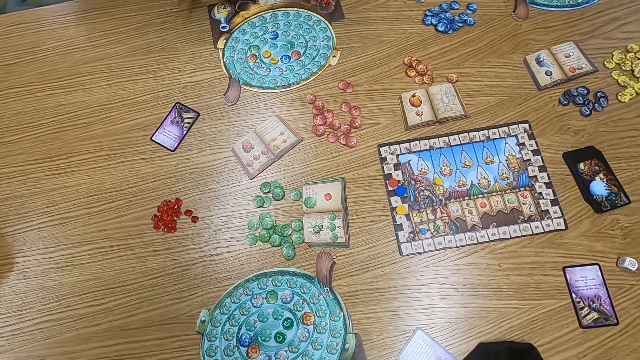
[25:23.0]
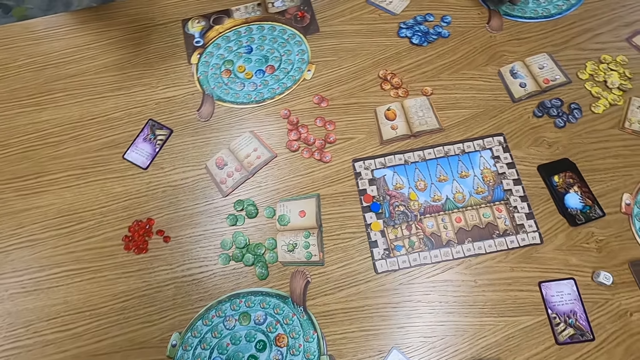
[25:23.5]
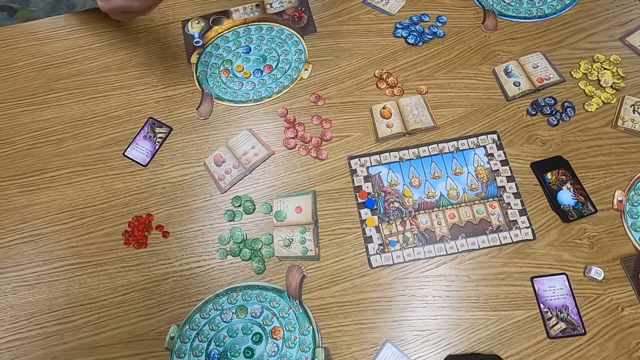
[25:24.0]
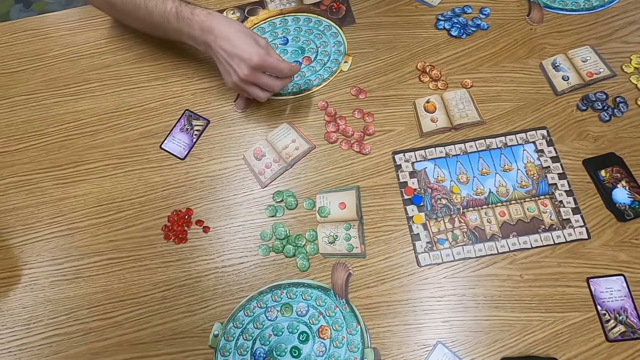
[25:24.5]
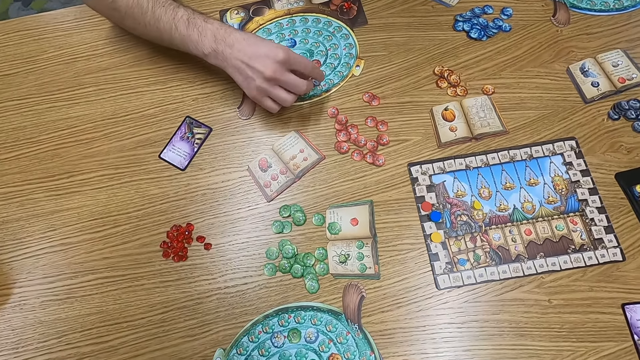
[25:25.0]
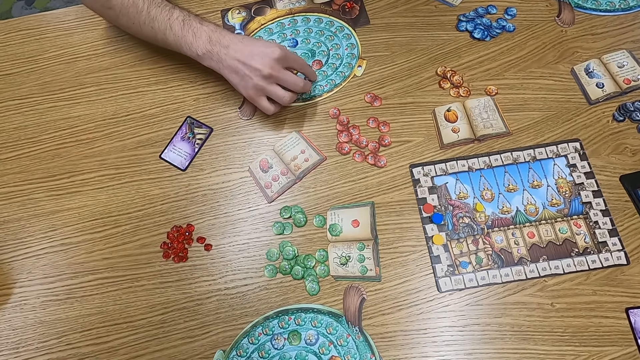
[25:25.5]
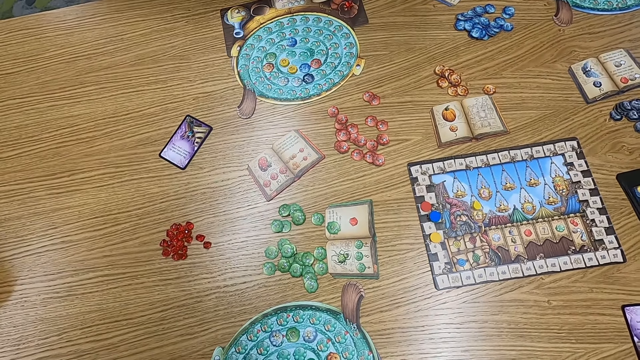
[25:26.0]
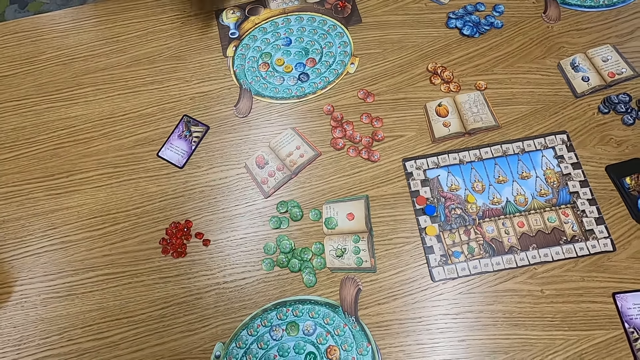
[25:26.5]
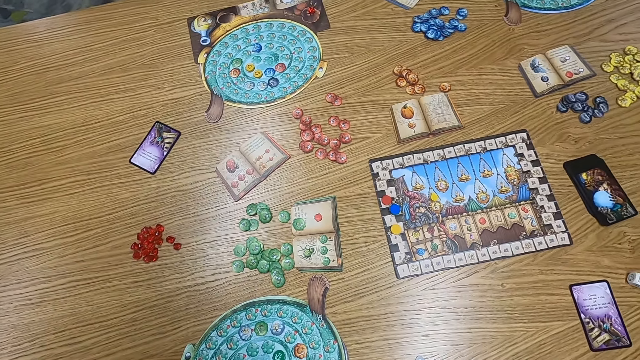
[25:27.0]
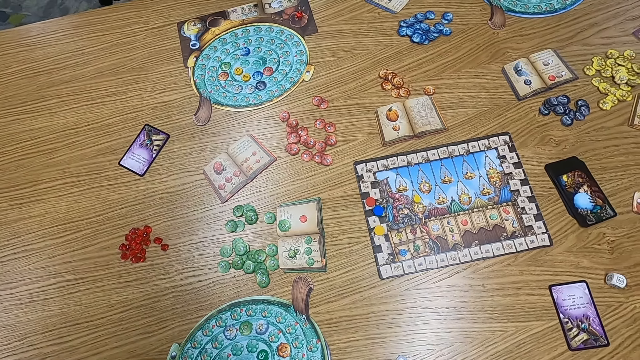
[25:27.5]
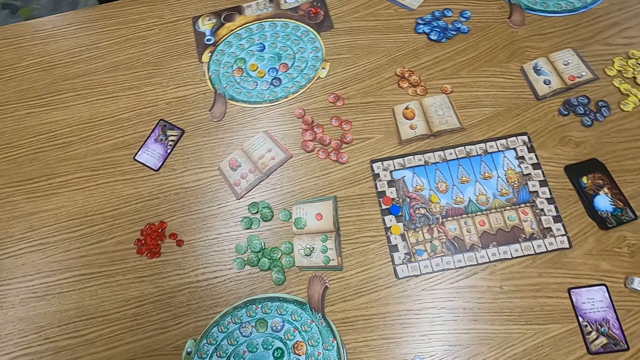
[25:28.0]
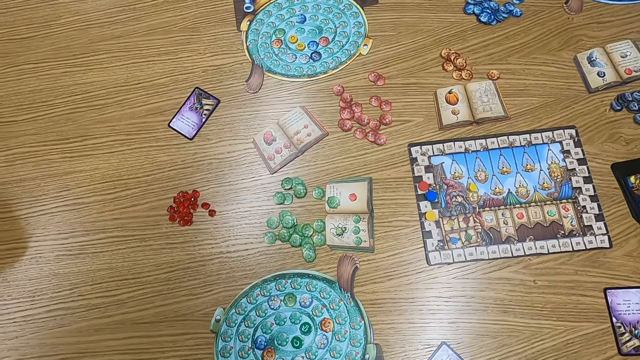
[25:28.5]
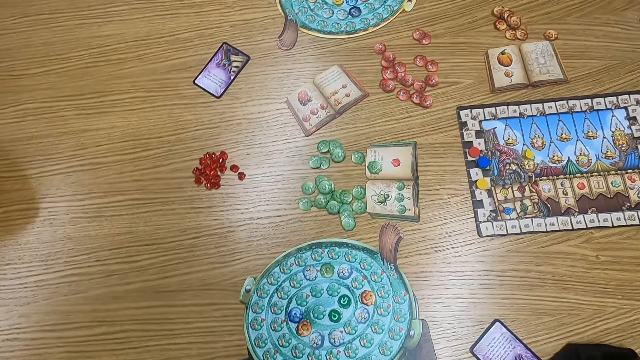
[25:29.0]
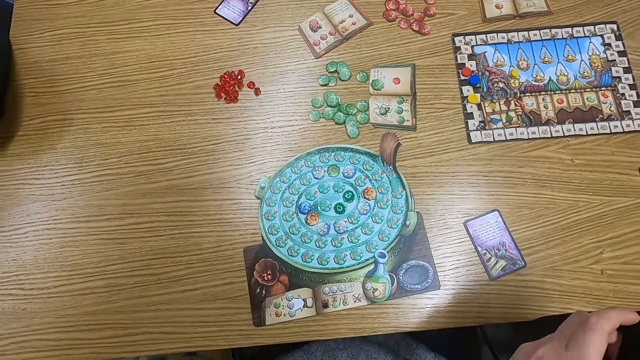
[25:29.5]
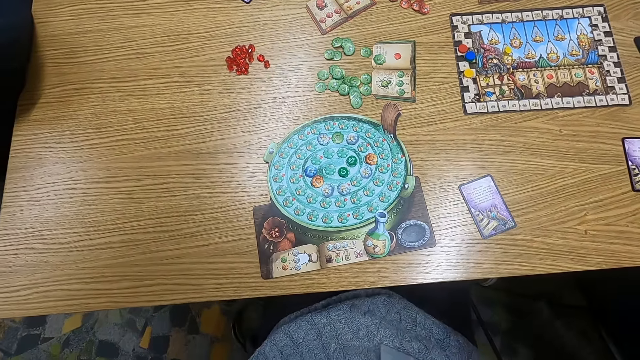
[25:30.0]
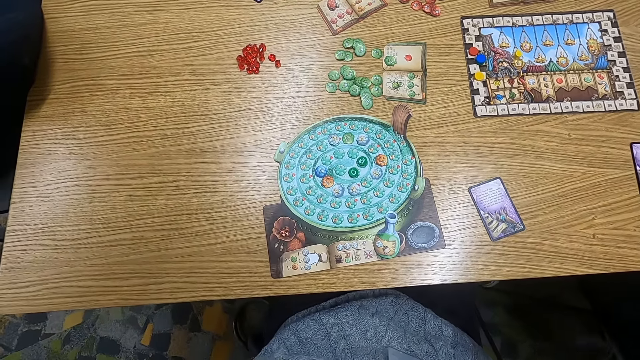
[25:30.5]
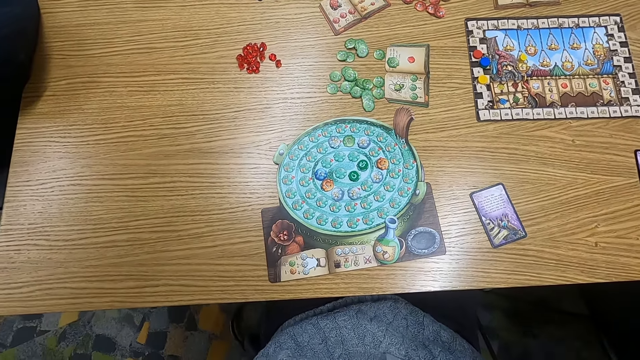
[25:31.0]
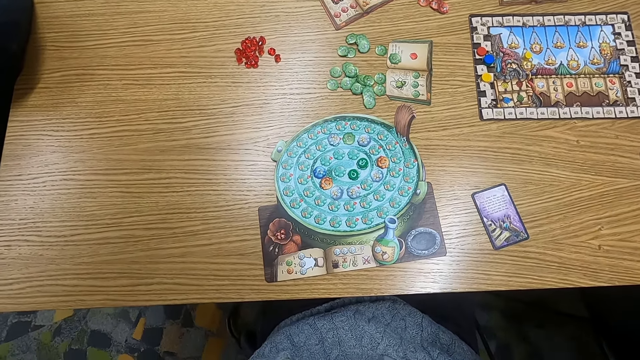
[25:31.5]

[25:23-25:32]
A man puts a point token on the table. The camera wearer turns to the side.

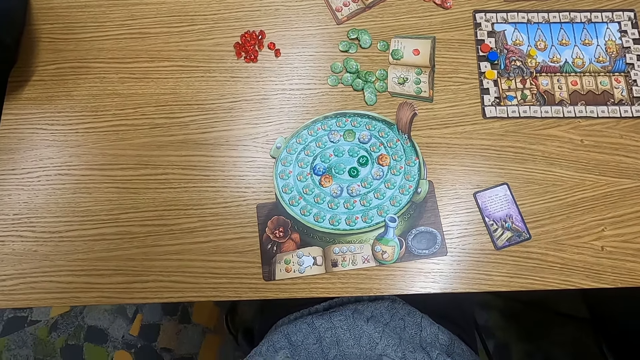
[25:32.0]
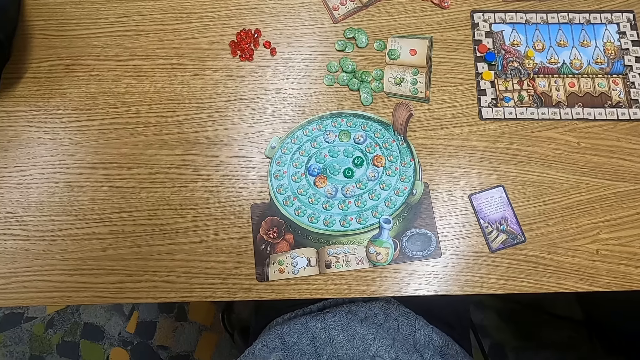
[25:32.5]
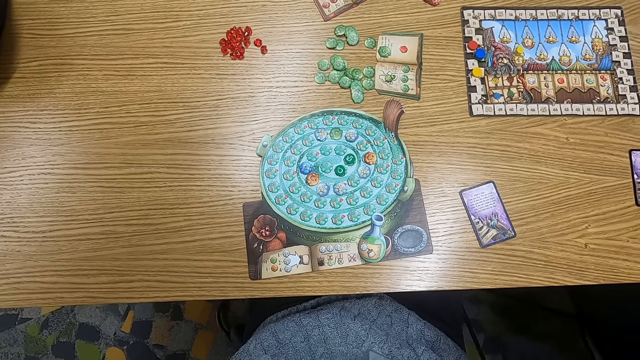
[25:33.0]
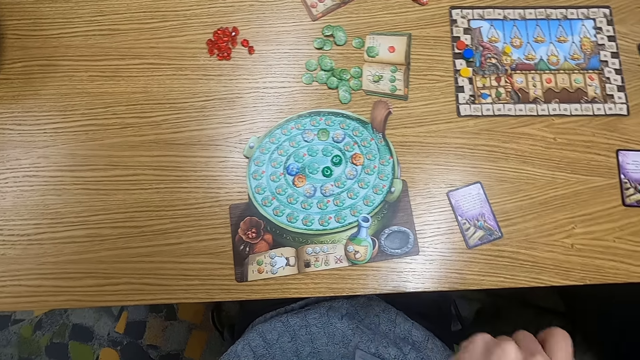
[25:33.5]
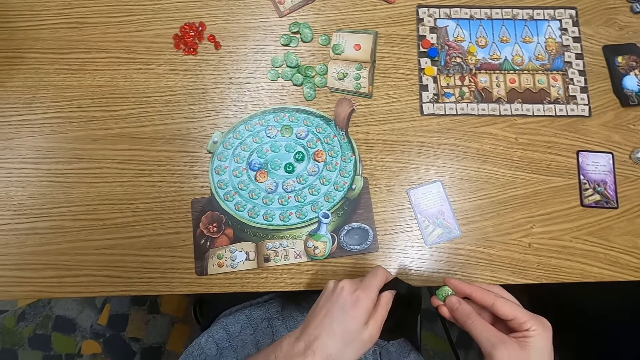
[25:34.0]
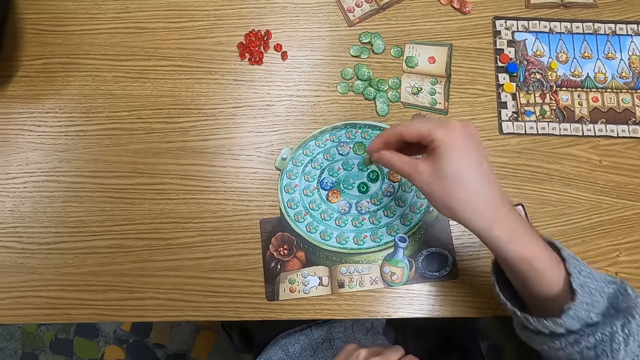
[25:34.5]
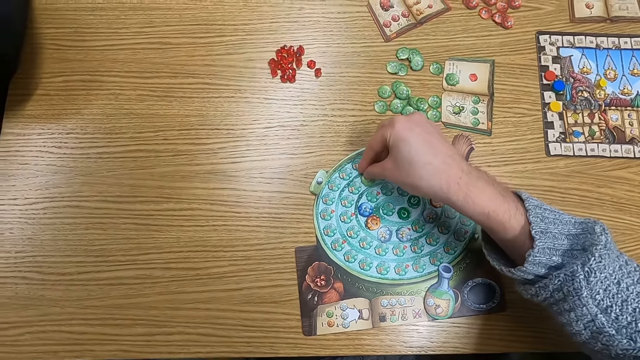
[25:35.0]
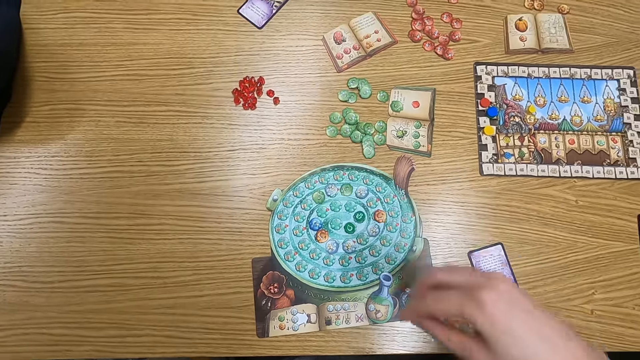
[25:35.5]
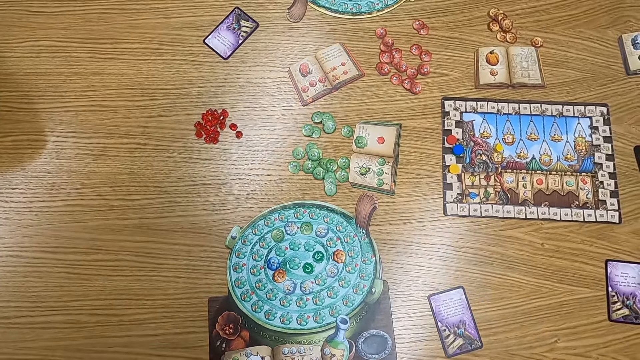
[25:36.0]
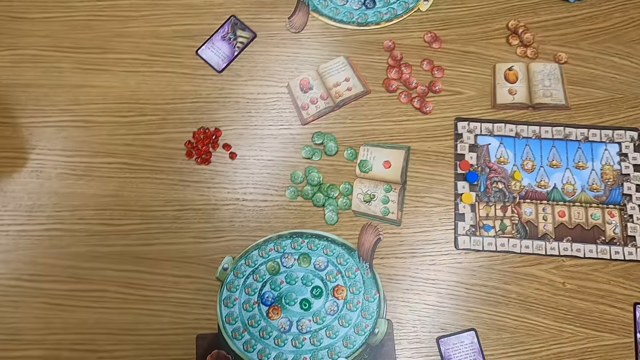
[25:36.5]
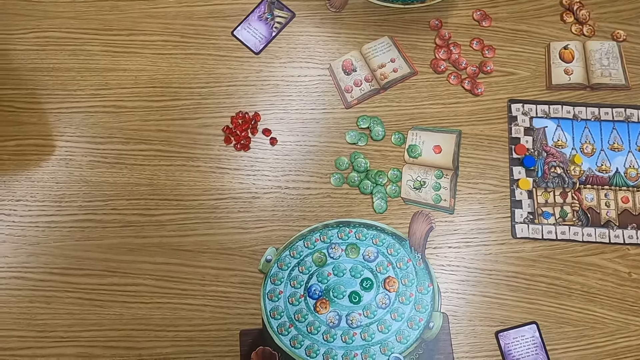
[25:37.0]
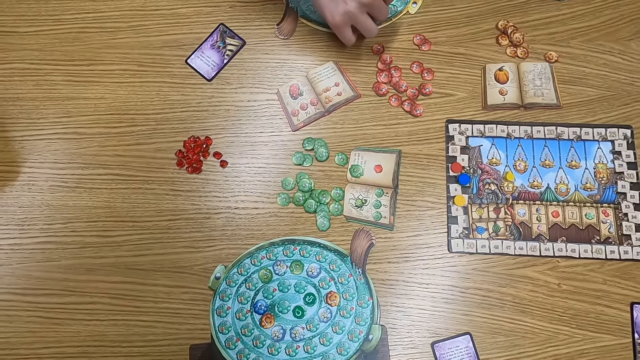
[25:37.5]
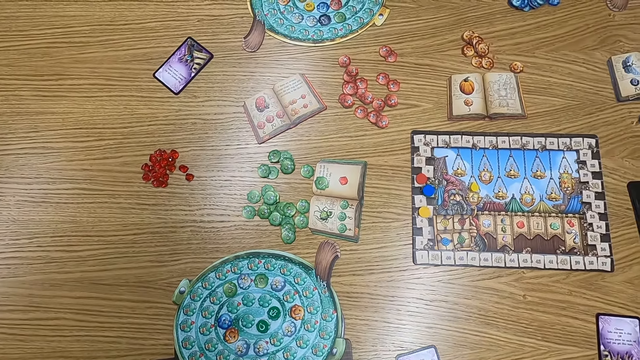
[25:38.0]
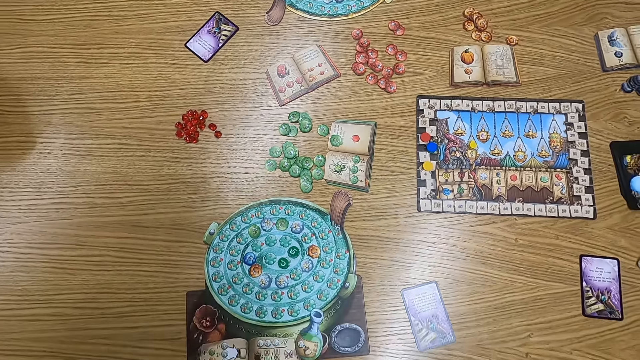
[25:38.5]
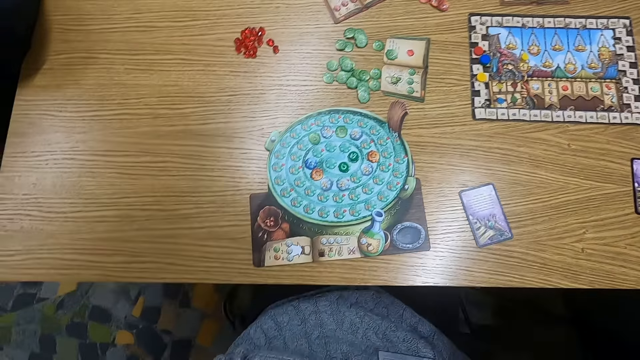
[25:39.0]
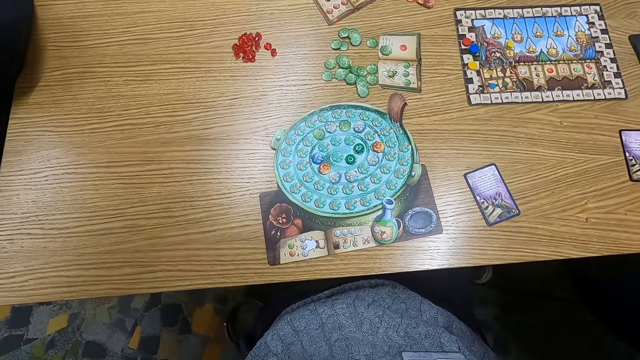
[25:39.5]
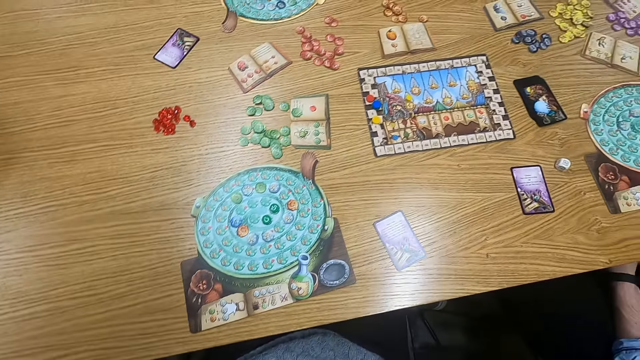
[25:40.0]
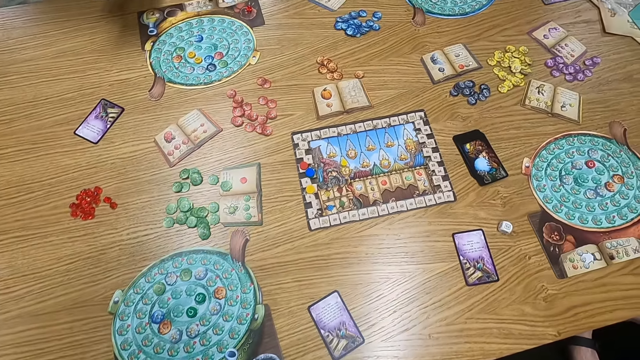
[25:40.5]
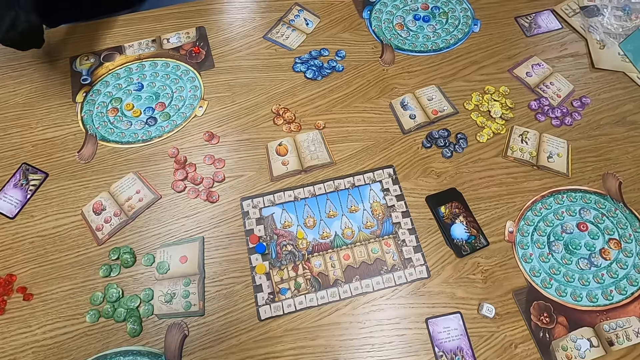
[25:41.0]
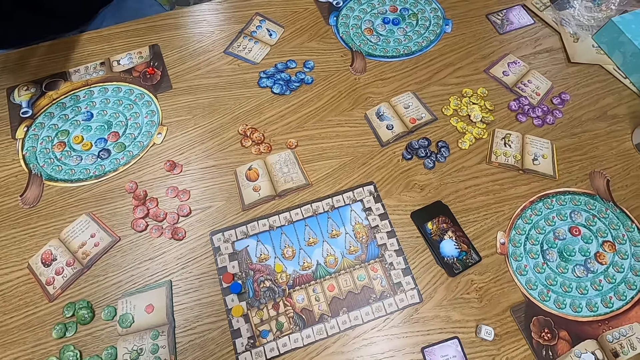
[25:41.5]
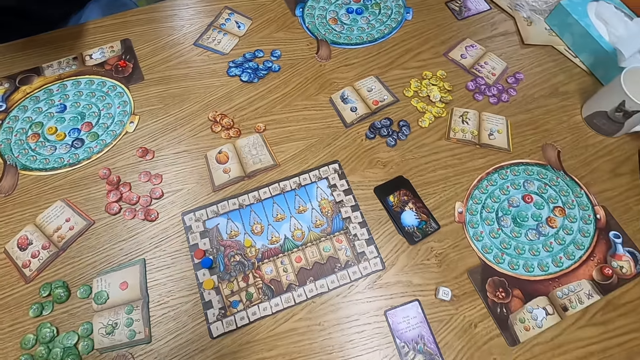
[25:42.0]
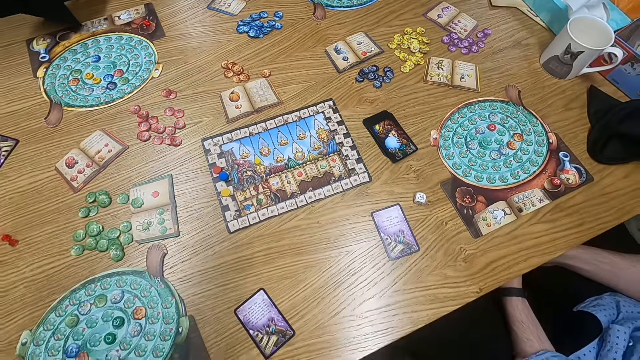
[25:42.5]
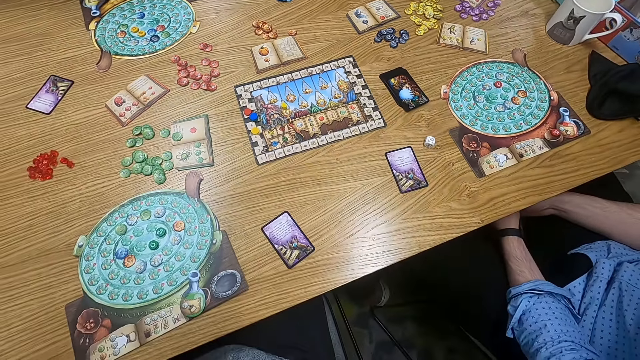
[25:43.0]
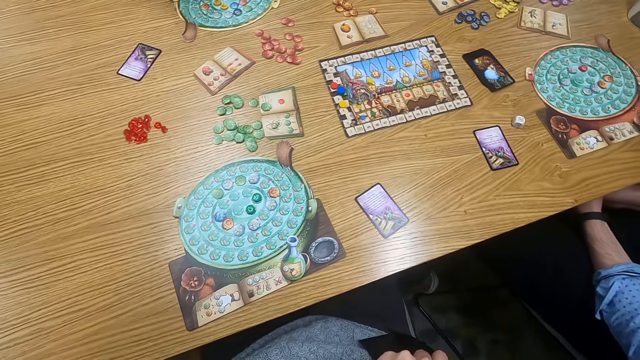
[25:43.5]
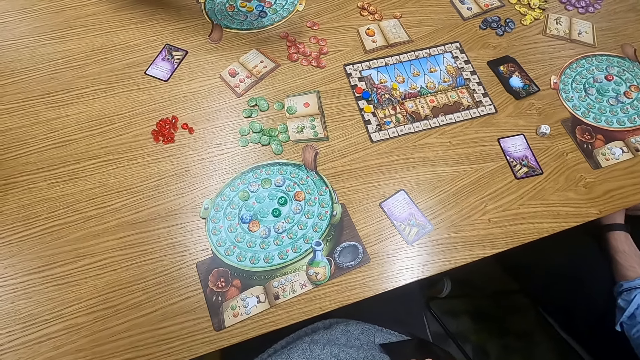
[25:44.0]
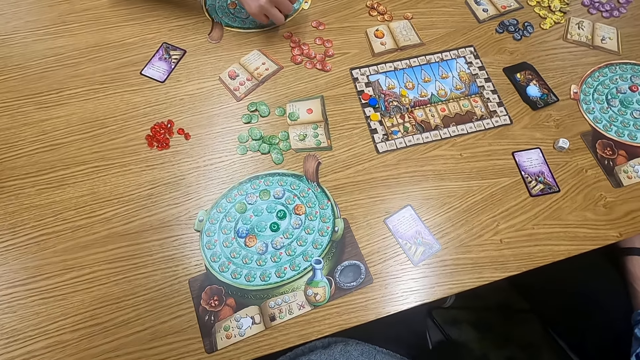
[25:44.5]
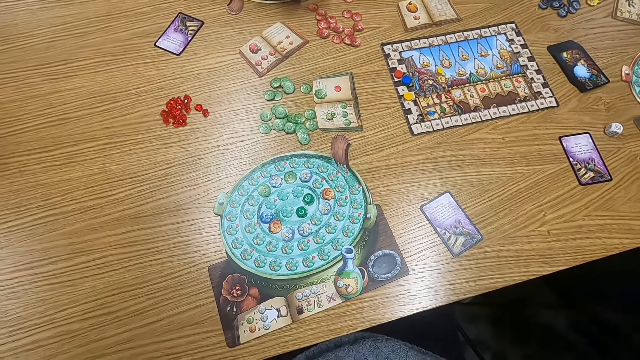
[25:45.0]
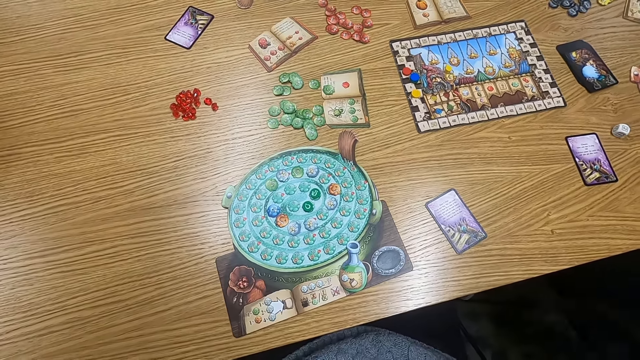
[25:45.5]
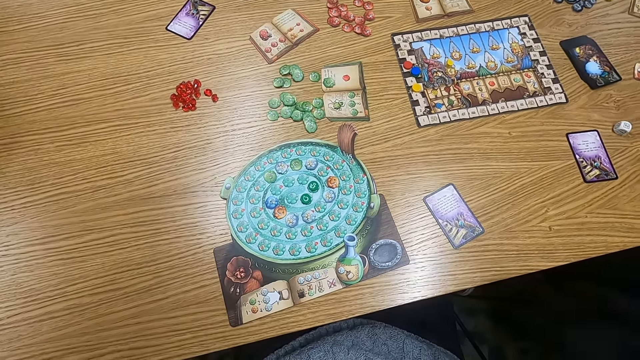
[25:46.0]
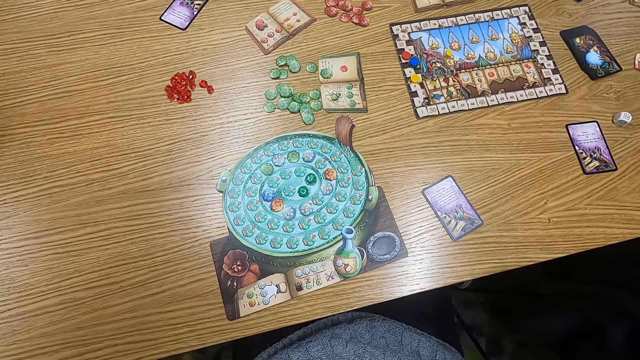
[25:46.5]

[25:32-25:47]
The camera wearer holds a point token. They put the point token on the table. They turn to the side. A man puts a point token on the table. The camera wearer turns to the side. The man puts a point token on the table.
